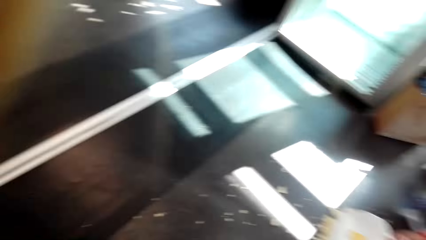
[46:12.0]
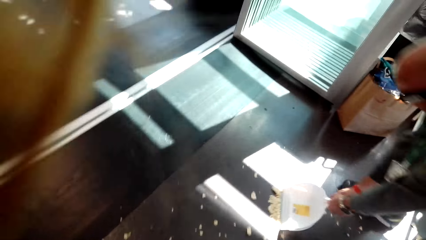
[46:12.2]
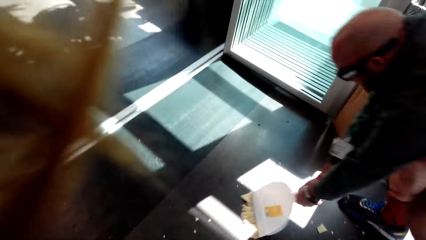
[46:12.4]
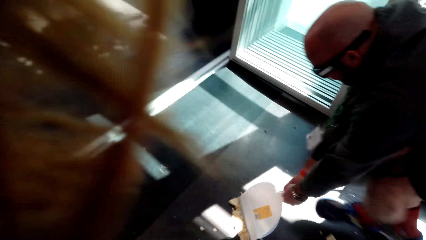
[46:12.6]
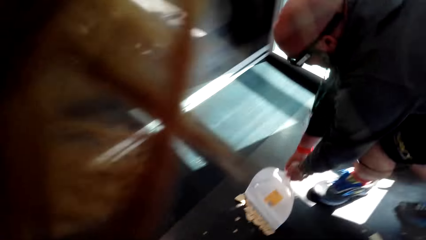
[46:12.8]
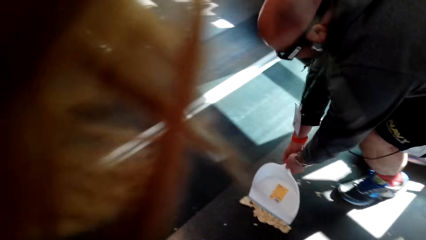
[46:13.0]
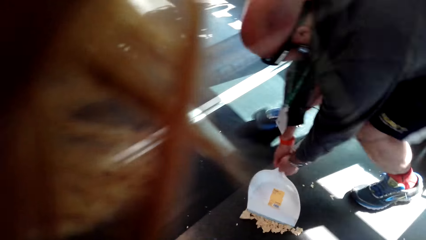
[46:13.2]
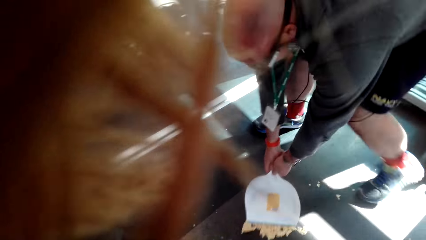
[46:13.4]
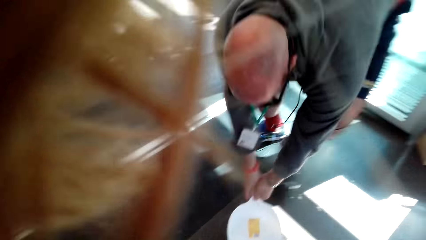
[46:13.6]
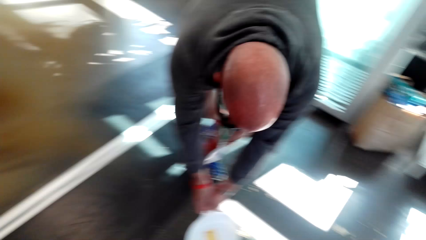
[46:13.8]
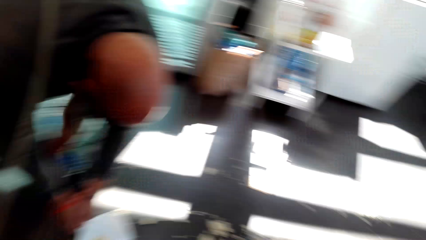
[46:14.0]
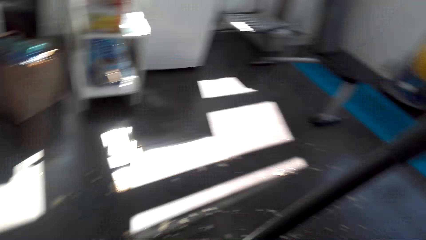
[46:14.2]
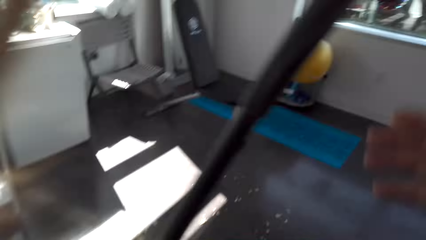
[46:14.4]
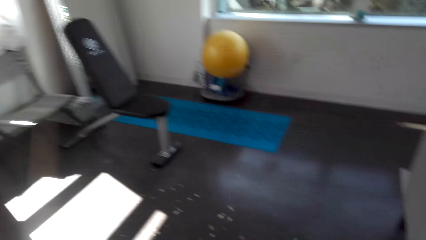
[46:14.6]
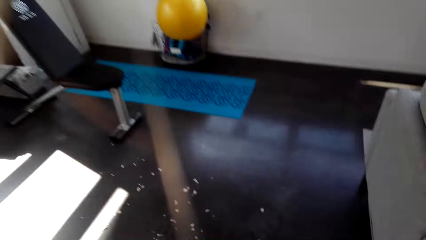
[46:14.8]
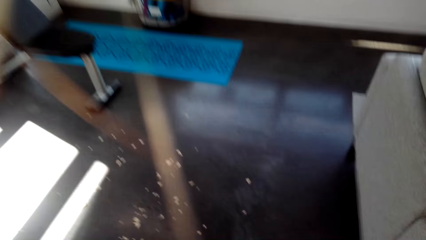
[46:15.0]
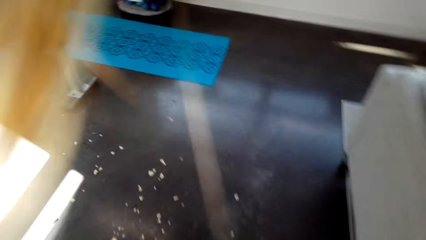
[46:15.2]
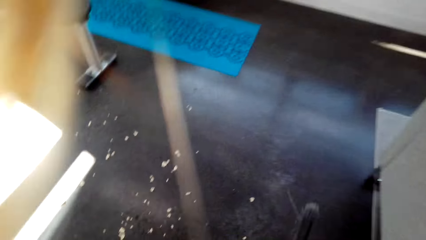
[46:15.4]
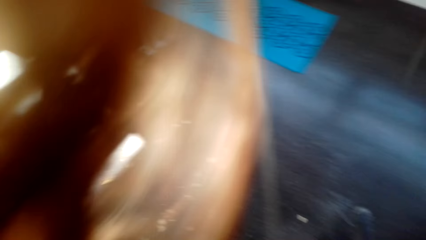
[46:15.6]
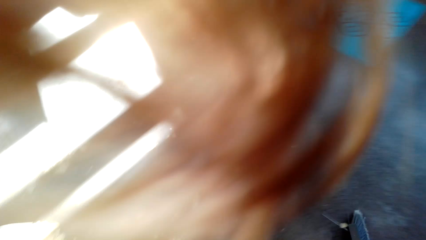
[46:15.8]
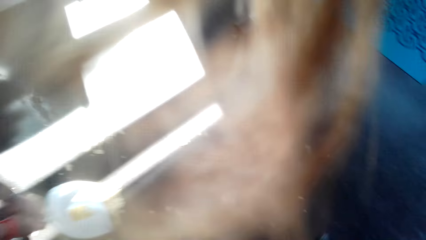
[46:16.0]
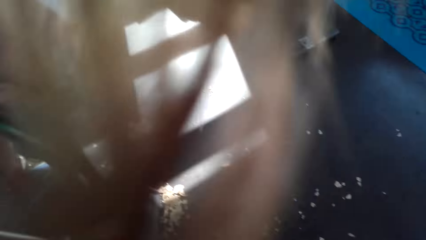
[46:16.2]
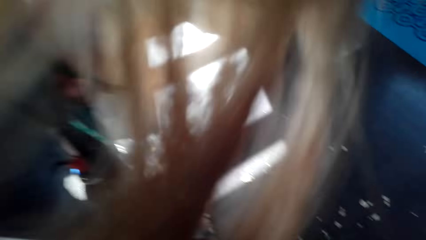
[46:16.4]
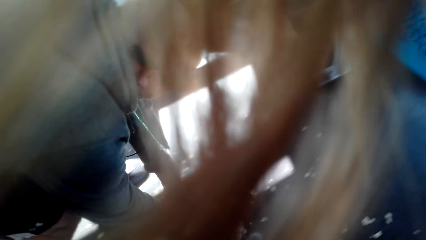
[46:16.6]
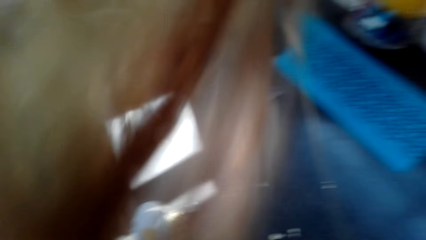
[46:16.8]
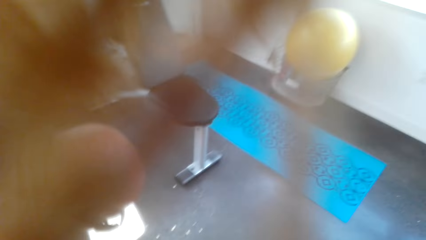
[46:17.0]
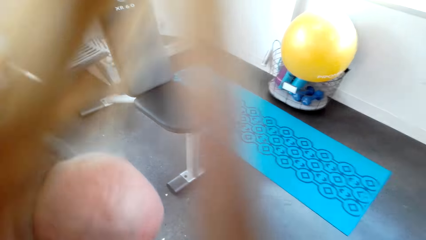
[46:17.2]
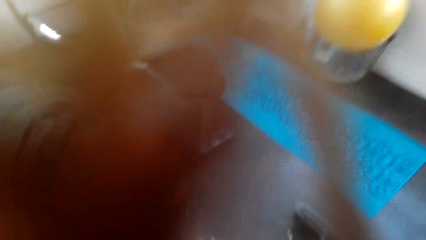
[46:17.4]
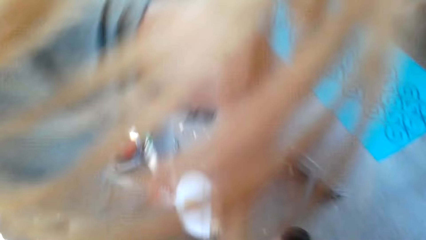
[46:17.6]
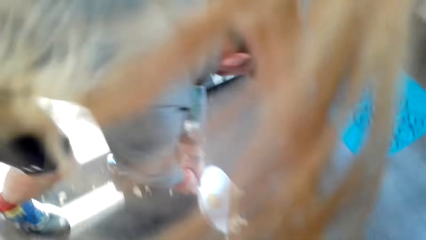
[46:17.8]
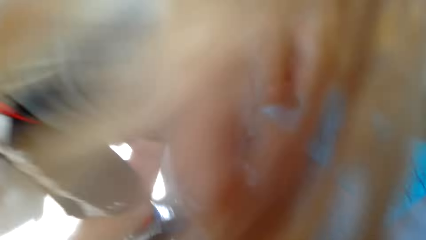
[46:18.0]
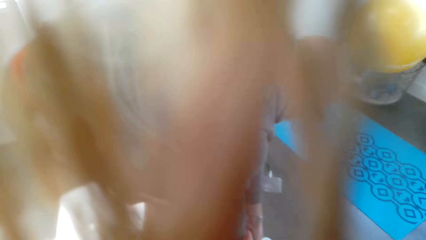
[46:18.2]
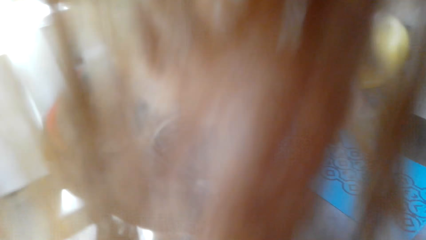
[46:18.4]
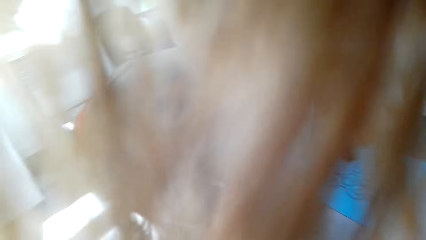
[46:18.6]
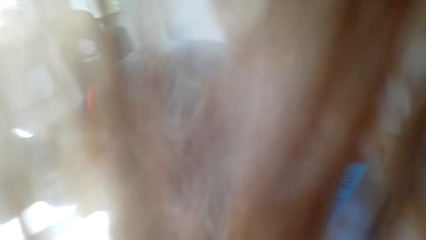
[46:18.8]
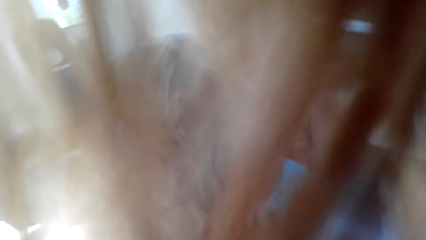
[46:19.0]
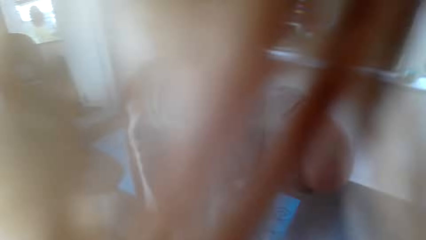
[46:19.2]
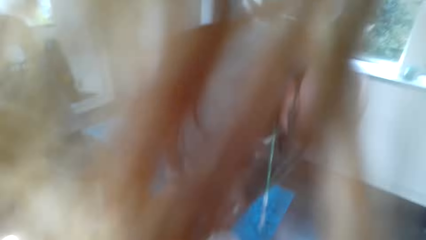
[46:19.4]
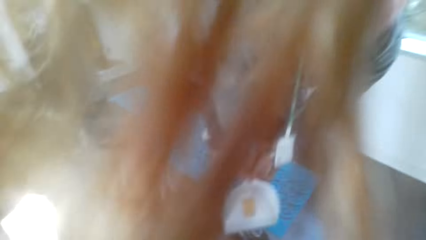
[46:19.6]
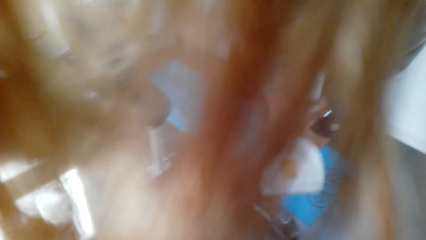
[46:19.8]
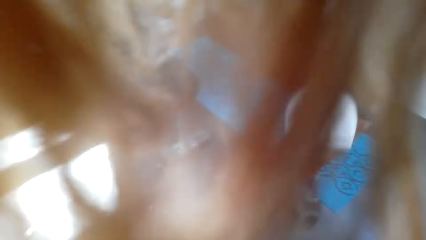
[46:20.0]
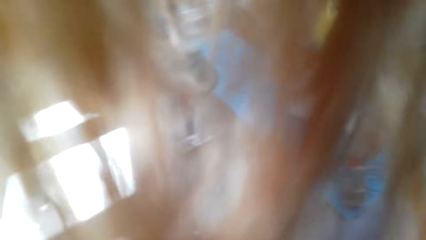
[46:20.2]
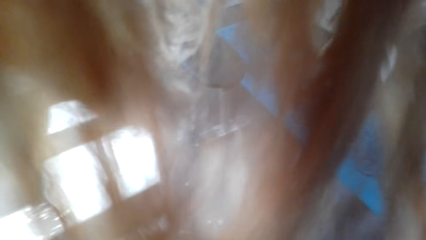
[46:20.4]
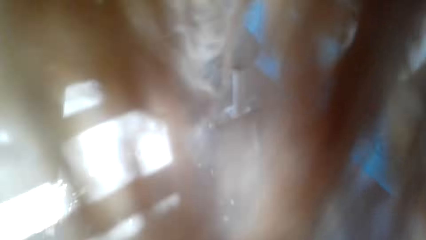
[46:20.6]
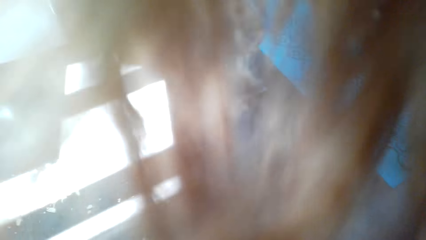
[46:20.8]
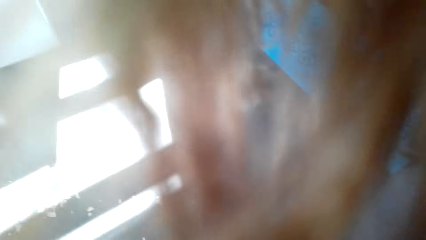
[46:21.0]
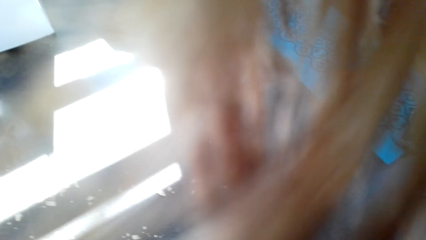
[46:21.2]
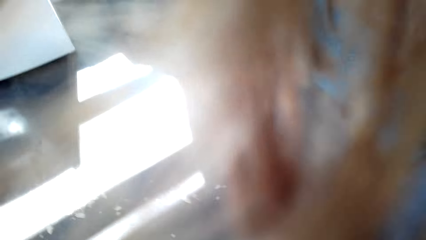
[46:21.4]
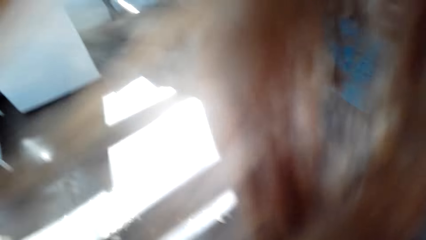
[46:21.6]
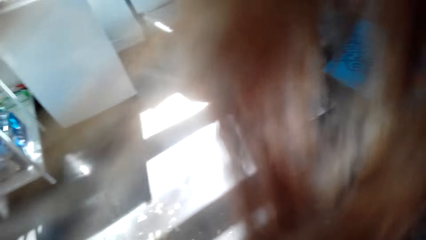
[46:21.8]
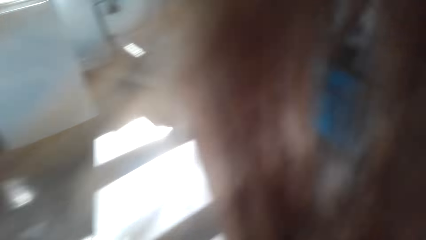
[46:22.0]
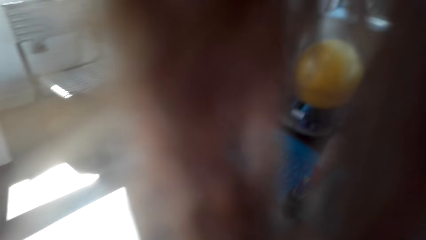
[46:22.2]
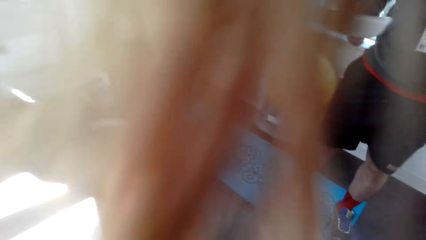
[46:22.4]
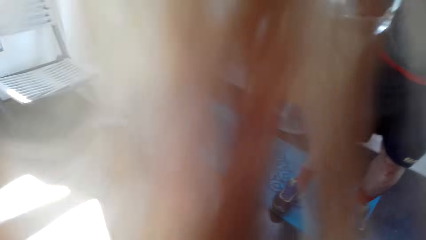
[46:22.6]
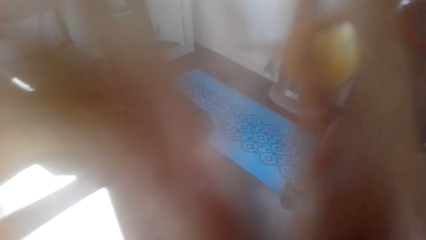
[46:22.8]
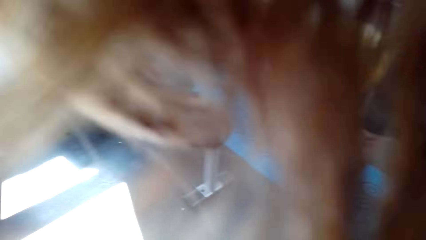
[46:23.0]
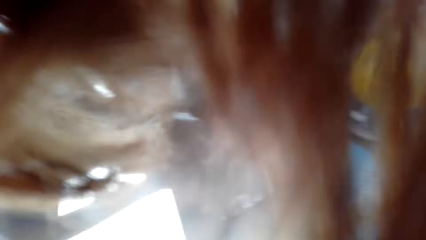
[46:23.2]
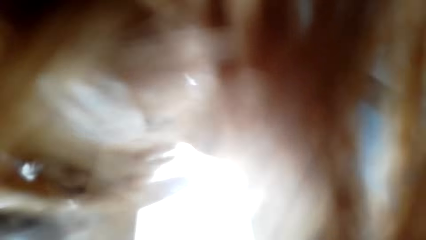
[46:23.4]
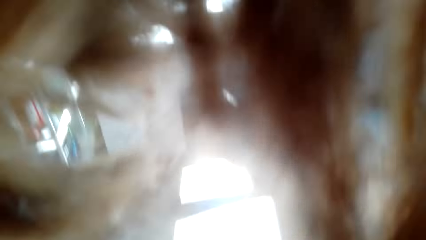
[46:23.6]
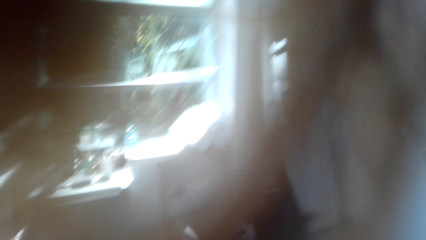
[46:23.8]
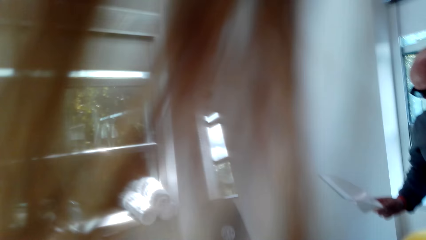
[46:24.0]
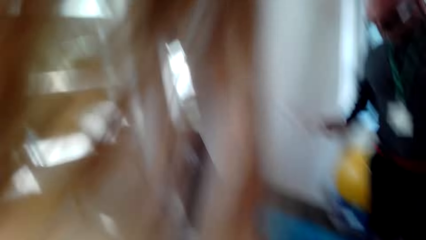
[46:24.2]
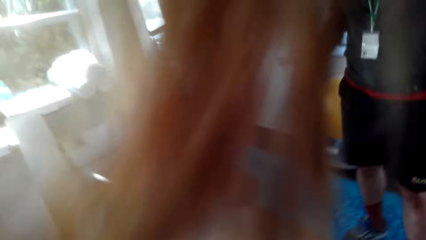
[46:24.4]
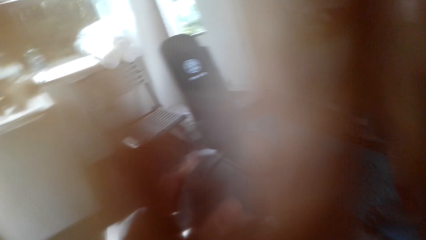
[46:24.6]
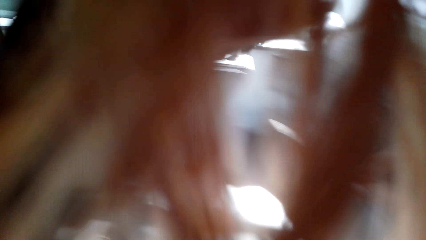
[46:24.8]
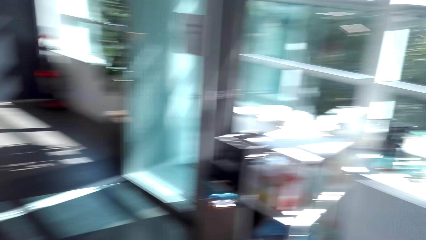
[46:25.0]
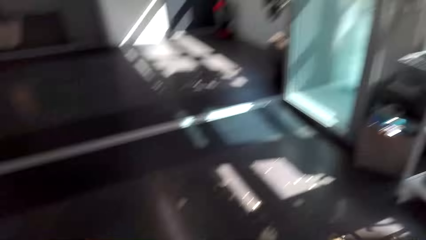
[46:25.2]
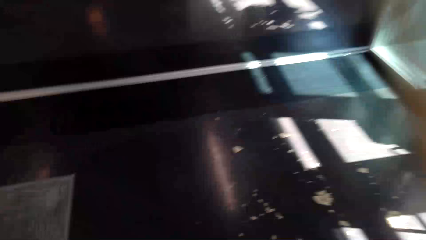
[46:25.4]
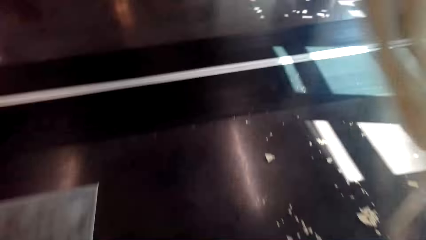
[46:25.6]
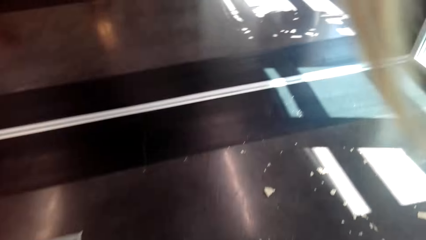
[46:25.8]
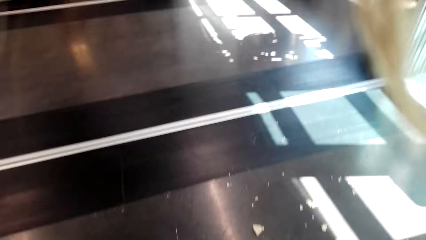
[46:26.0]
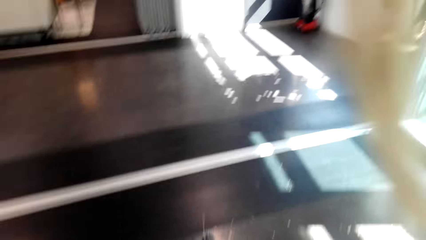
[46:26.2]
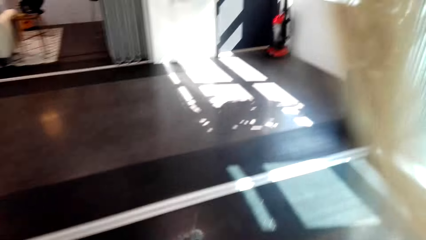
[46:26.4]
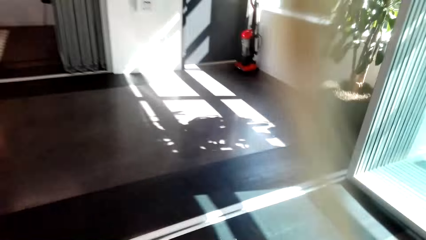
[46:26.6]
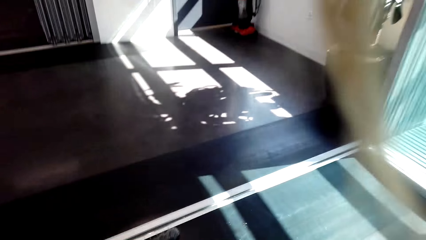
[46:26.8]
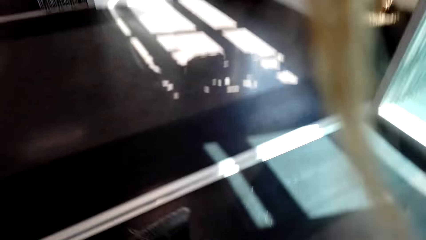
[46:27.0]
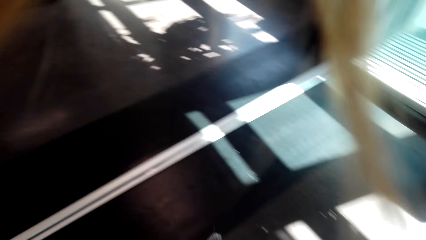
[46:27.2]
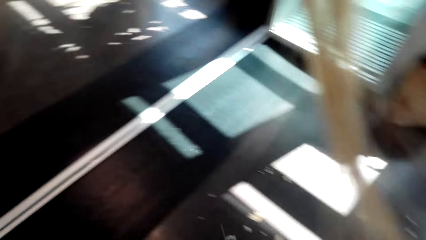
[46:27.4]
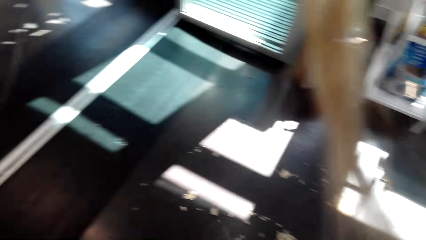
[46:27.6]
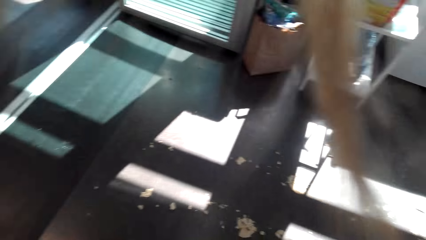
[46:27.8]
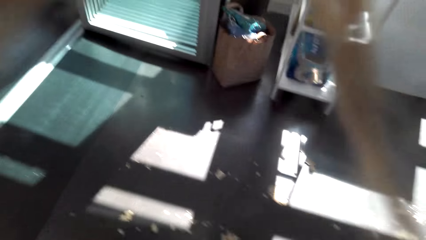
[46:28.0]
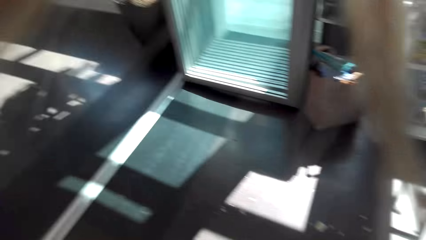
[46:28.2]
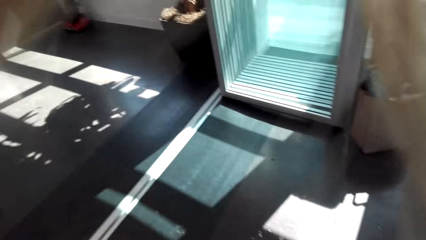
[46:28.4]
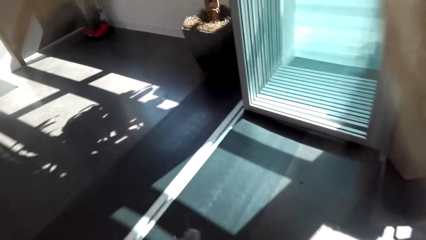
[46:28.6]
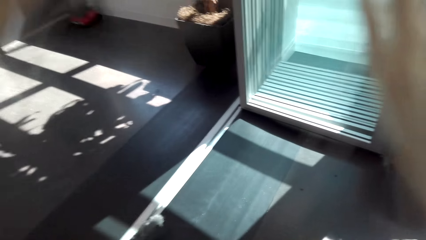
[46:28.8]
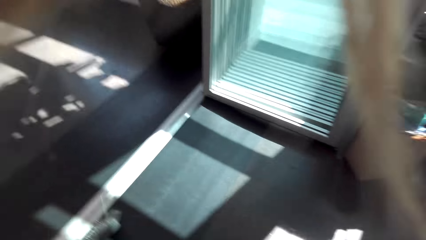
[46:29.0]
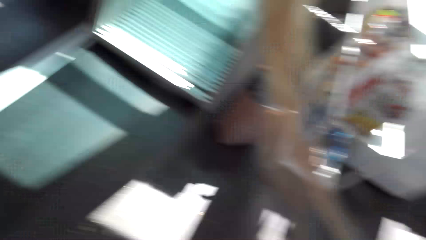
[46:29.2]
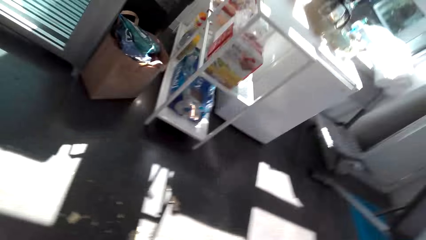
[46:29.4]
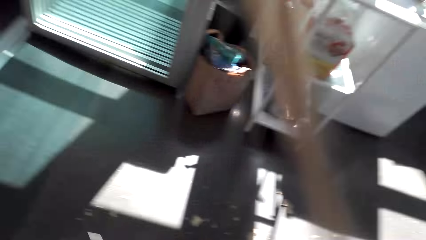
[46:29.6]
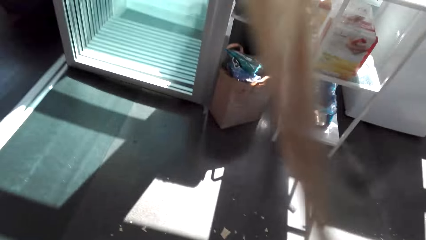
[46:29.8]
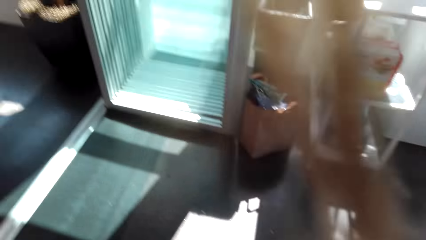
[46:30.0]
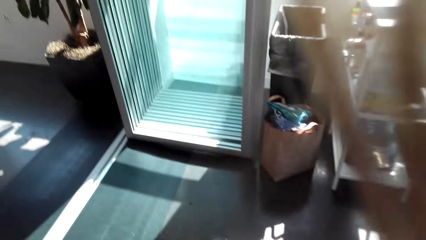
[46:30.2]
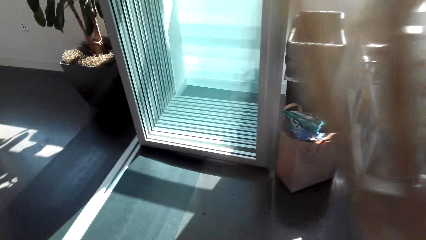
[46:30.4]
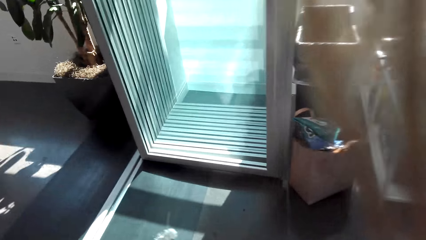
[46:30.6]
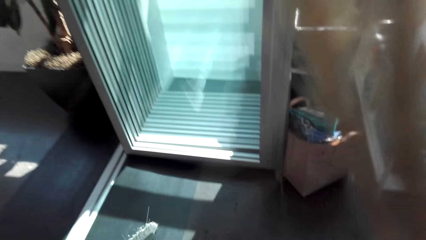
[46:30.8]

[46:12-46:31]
The man sweeps the floor. The camera wearer dialogs with the man. The man collects litter off the floor with a dust pan. The camera wearer lifts the dustpan. They look around.
